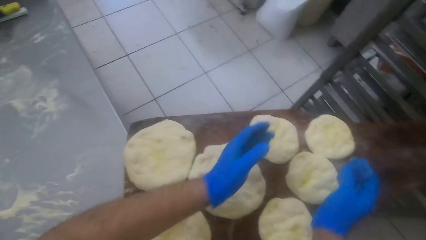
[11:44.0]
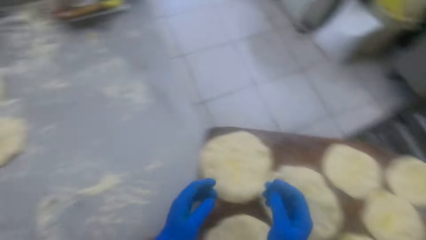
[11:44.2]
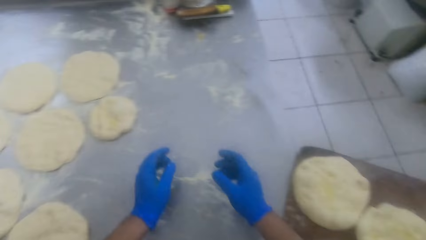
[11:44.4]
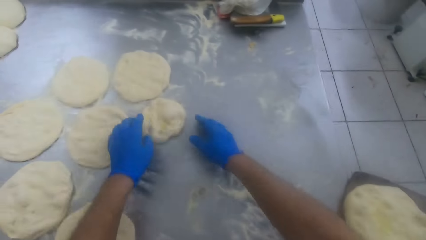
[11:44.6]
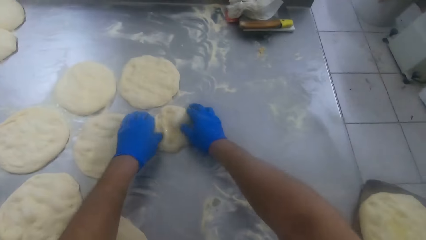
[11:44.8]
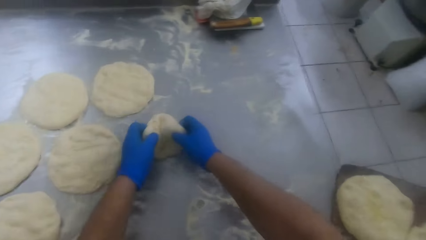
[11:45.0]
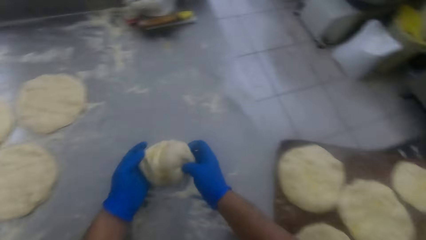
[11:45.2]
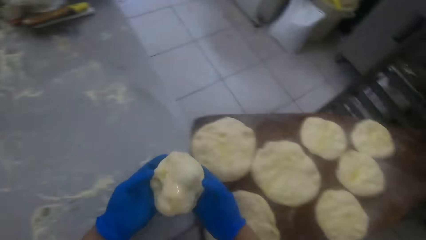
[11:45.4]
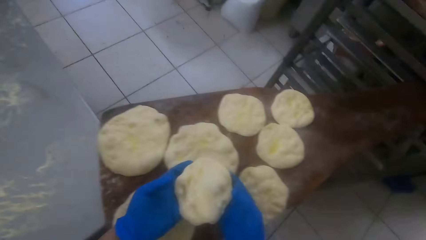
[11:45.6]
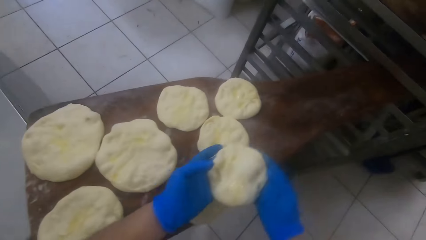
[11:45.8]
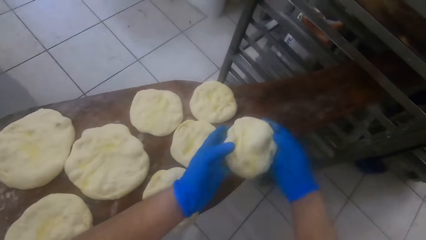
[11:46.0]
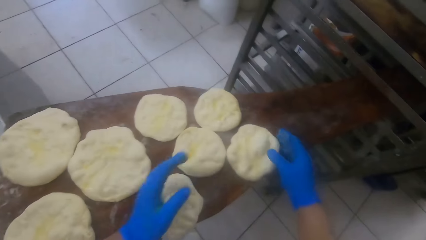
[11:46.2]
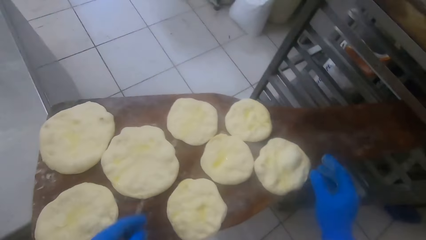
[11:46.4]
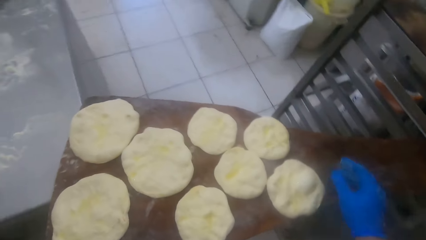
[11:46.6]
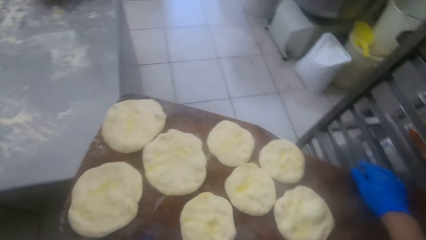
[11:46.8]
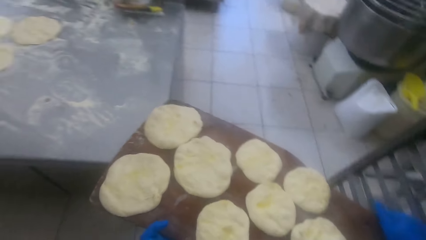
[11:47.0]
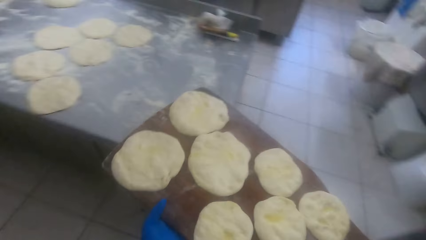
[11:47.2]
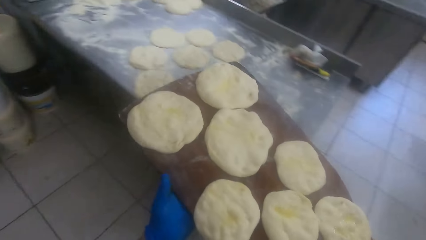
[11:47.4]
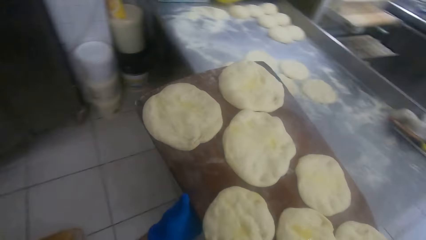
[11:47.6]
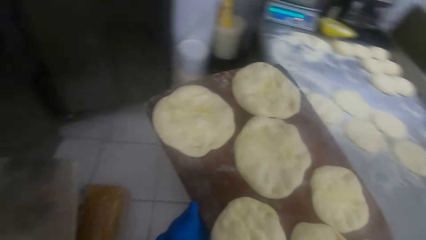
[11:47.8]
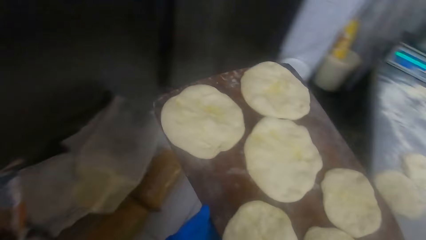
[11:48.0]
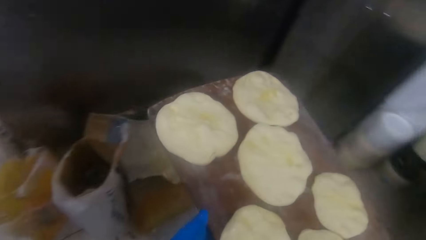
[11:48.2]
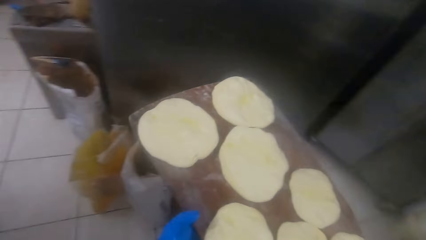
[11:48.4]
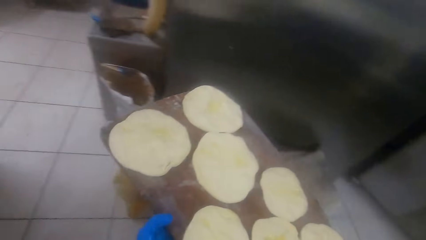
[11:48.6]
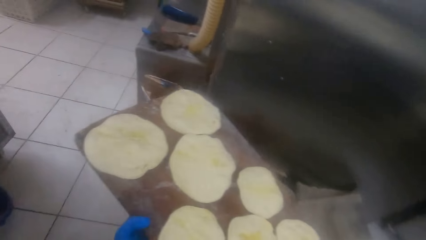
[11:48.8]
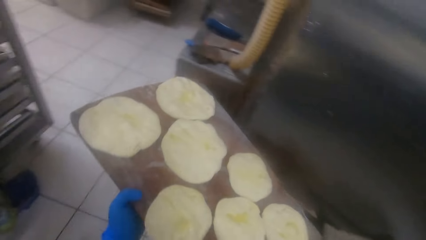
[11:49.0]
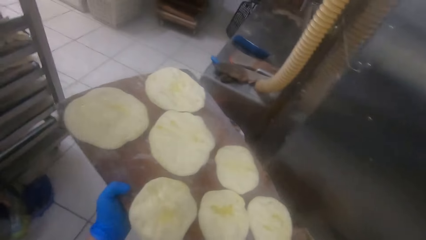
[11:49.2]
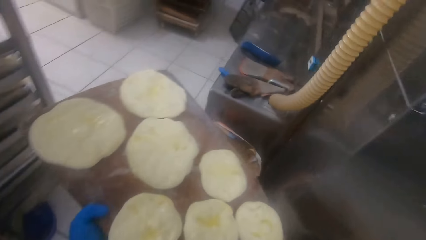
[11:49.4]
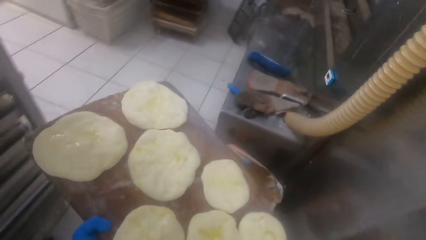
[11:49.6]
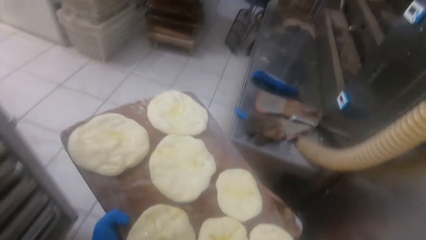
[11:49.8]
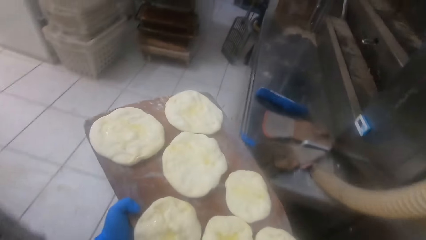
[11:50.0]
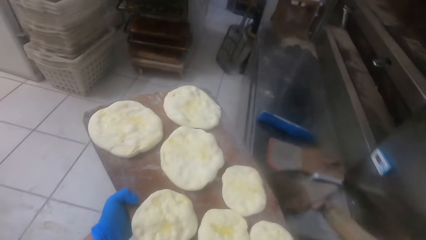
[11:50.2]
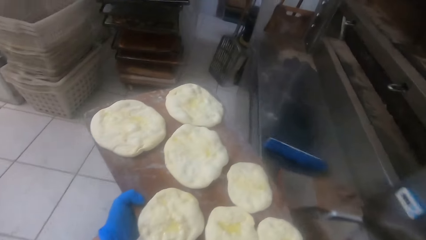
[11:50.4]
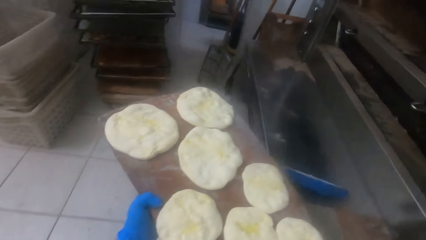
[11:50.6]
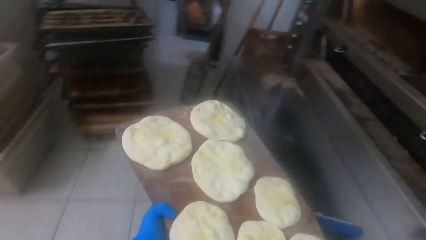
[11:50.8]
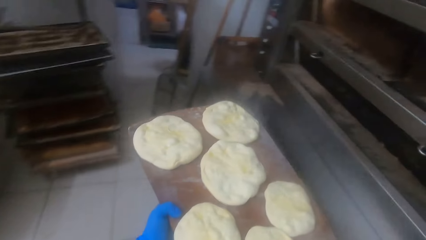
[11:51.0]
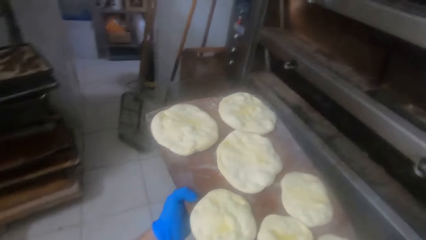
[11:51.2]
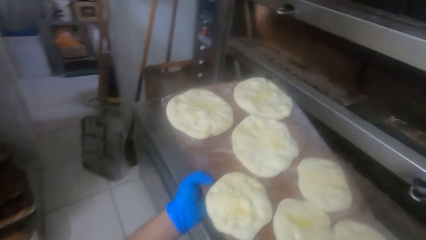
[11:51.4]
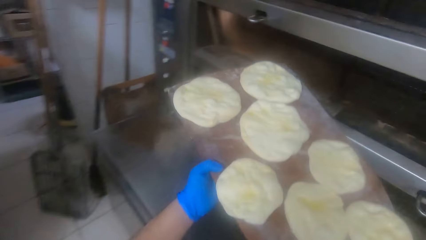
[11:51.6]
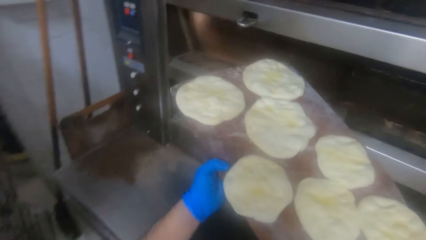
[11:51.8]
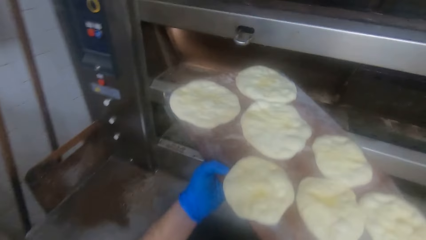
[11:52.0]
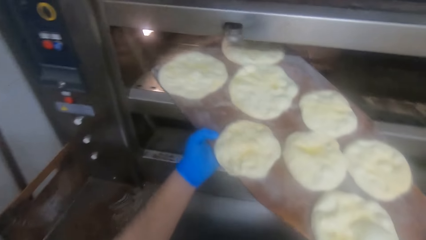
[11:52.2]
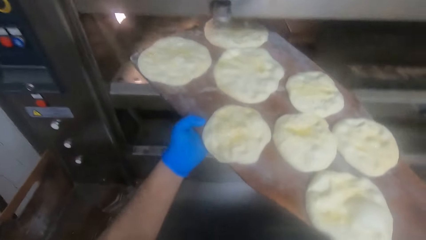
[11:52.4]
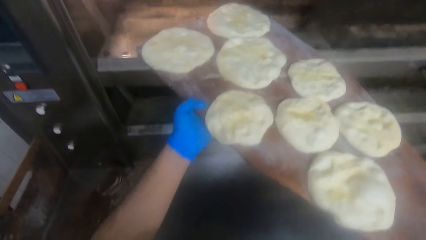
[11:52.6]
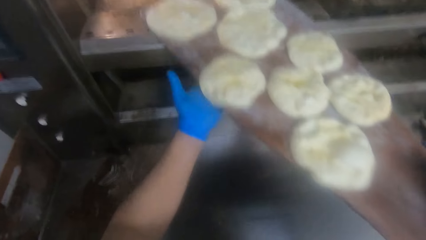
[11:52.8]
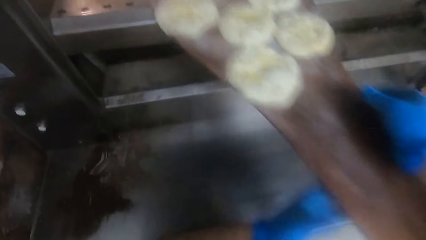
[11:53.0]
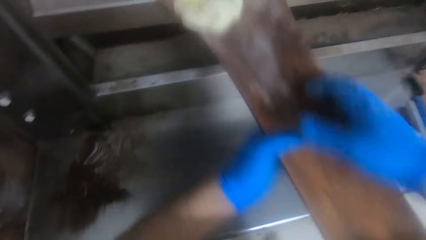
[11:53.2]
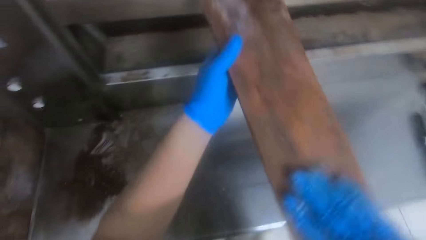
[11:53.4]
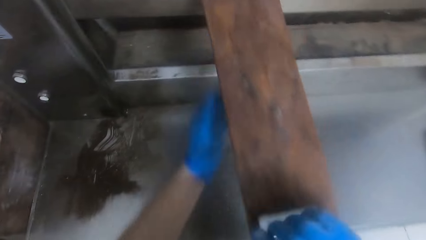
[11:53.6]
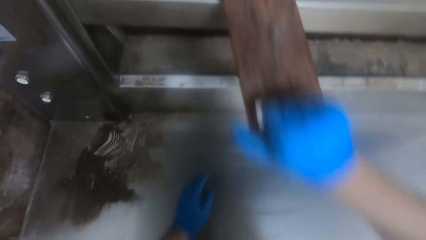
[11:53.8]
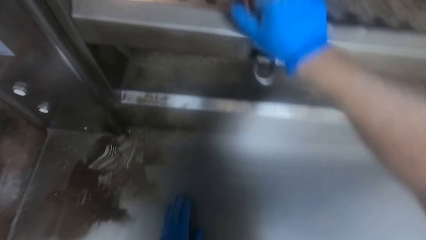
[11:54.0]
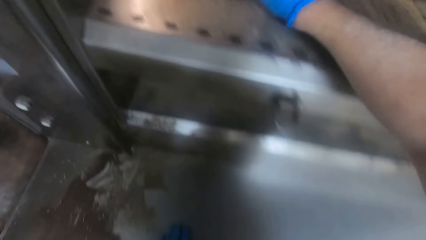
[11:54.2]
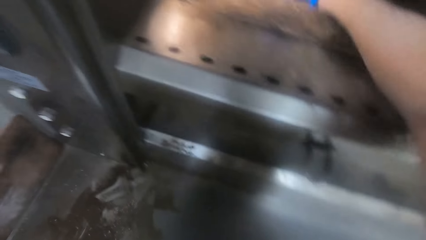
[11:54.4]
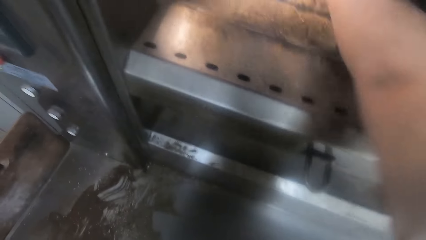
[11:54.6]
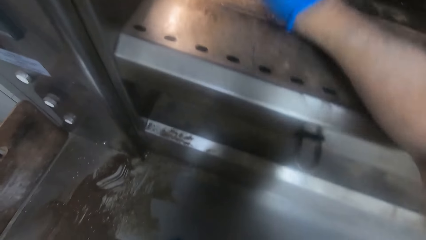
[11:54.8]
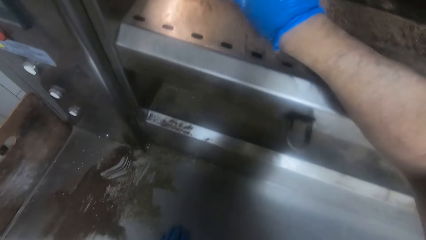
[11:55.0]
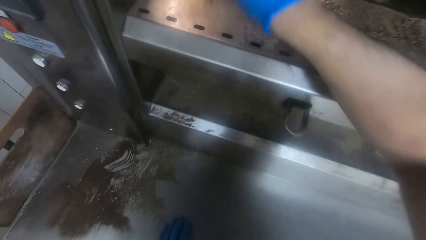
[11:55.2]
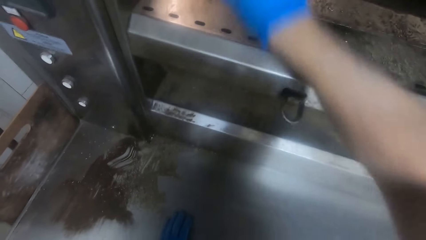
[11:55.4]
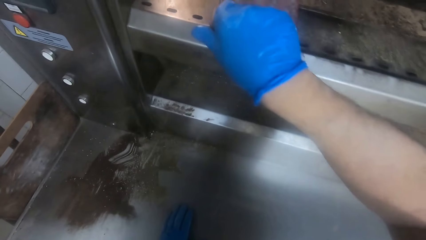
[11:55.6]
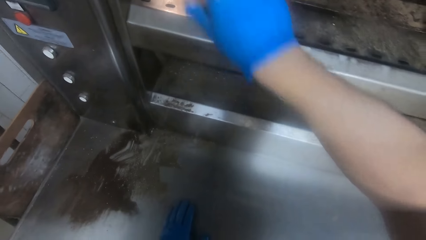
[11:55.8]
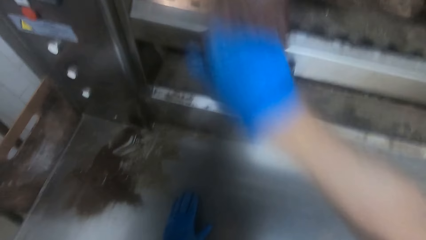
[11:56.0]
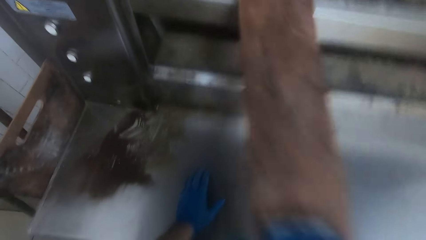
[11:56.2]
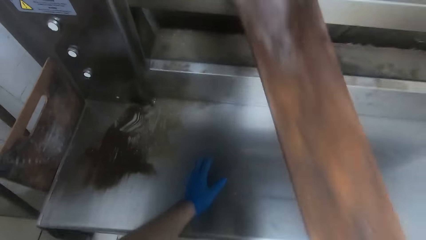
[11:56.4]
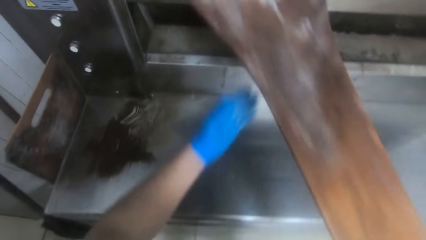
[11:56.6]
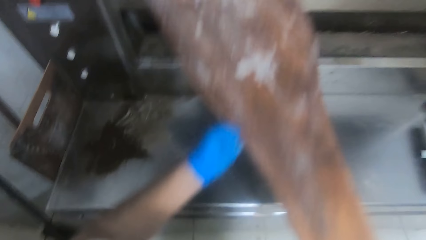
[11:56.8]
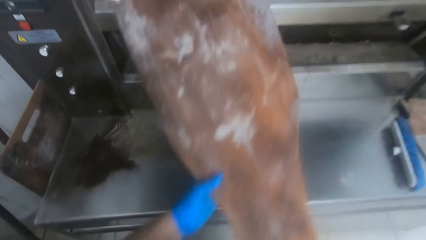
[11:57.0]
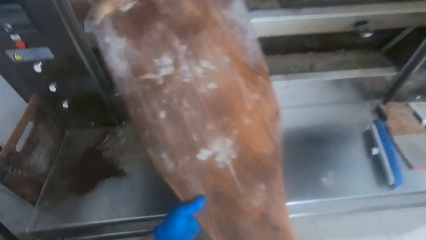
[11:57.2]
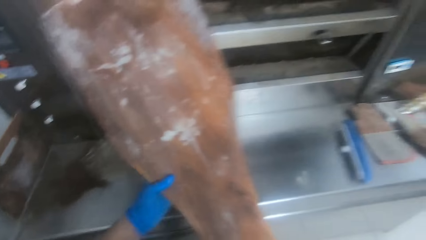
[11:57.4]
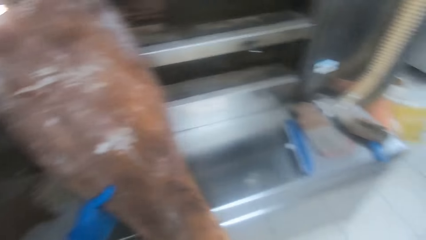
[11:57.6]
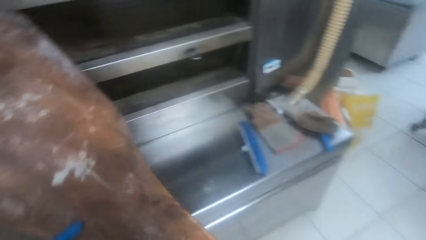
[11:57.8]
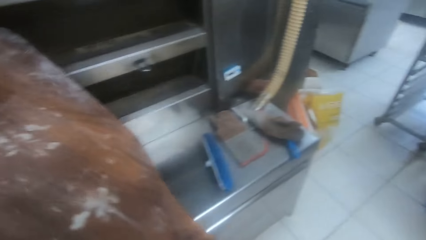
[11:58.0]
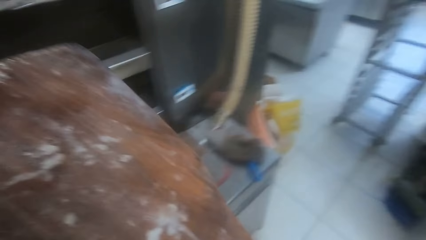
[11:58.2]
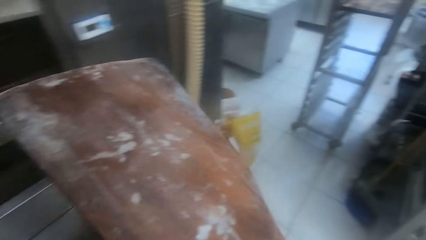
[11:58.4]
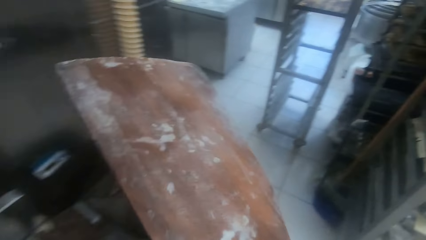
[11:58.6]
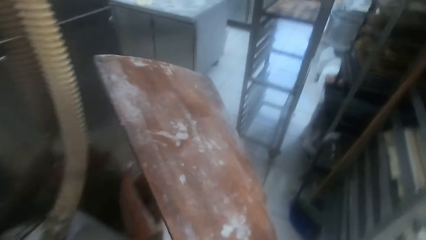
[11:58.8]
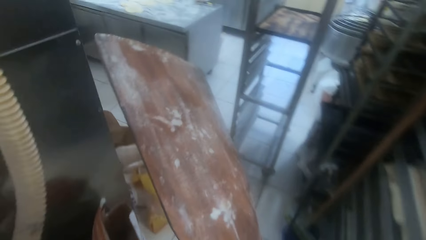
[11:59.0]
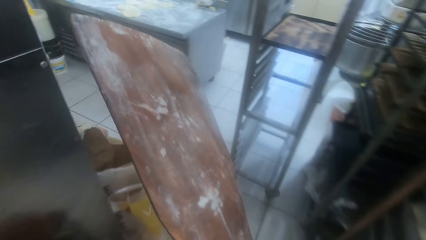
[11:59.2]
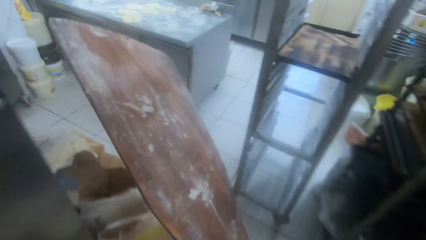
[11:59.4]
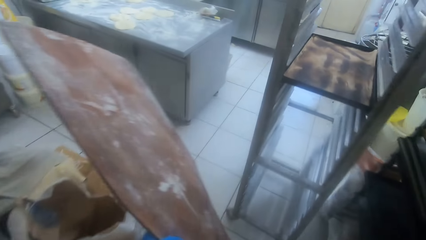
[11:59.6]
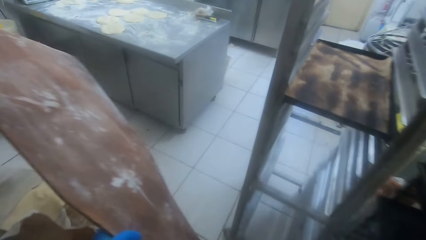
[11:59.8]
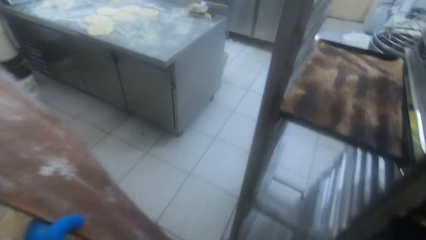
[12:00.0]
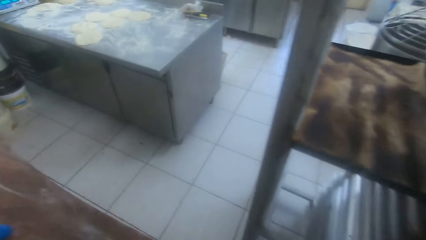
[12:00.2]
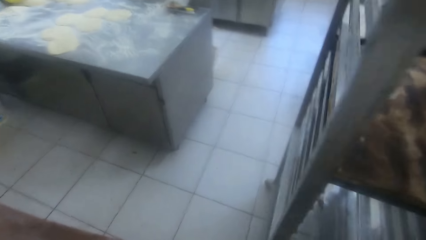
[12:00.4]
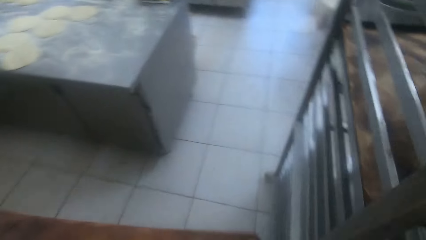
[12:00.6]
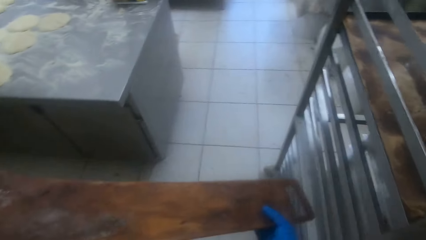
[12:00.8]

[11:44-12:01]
The camera wearer puts the dough on the peel board. He picks up a dough on the kneading table with both hands. He puts the dough on the peel board. He picks up the peel board. He carries the peel board to the oven. He puts the peel board with the doughs in the oven. He jerks the peel board in the oven with his right hand. He pushes the doughs on the oven. He pulls out the peel board from the oven with his right hand. He carries the peel board with both hands and holds the peel board with the left hand. He moves the peel board. He walks back to the kneading table with the peel board.
